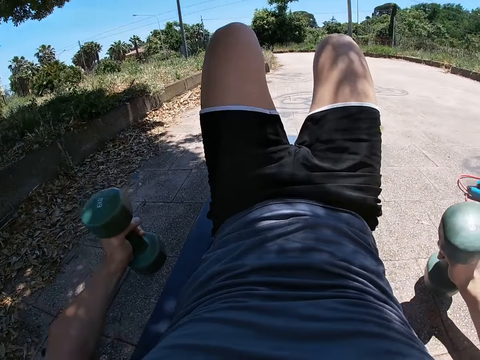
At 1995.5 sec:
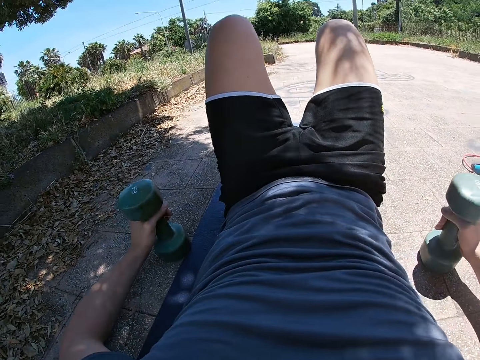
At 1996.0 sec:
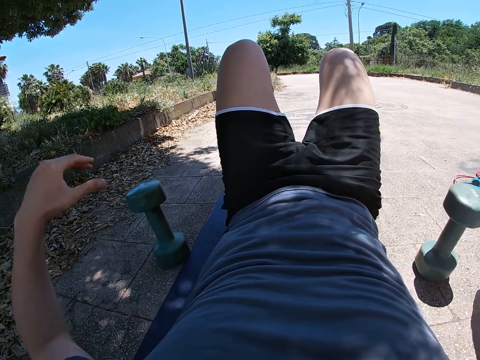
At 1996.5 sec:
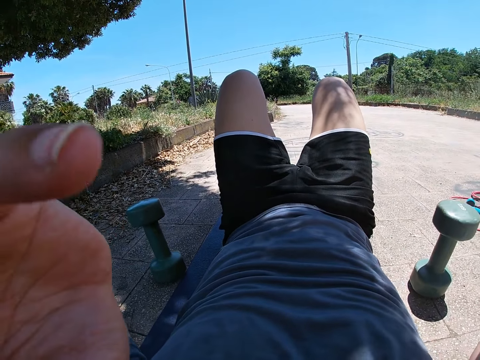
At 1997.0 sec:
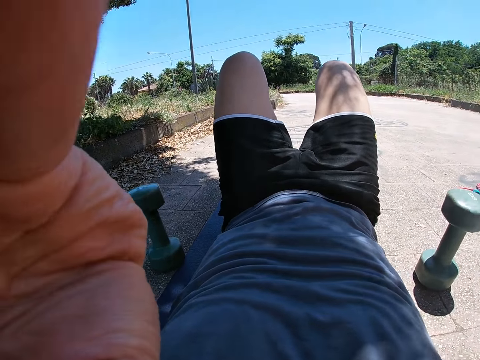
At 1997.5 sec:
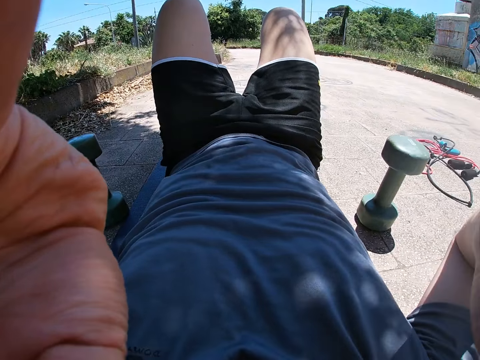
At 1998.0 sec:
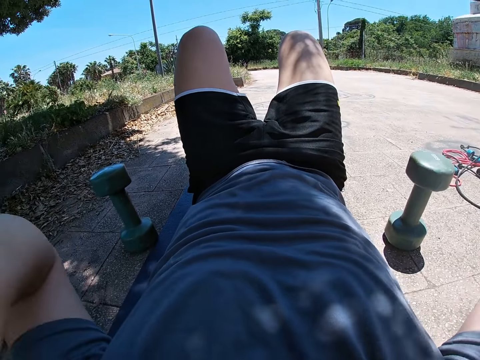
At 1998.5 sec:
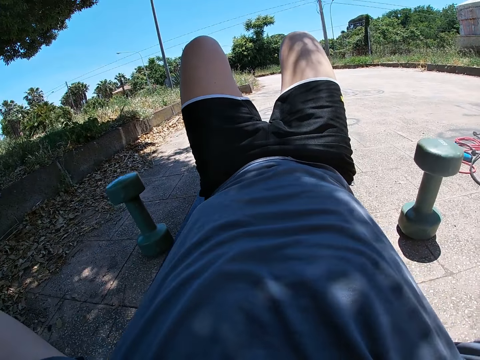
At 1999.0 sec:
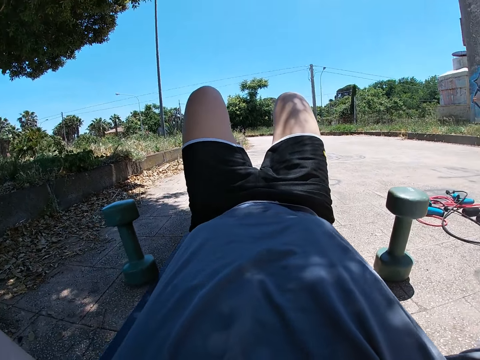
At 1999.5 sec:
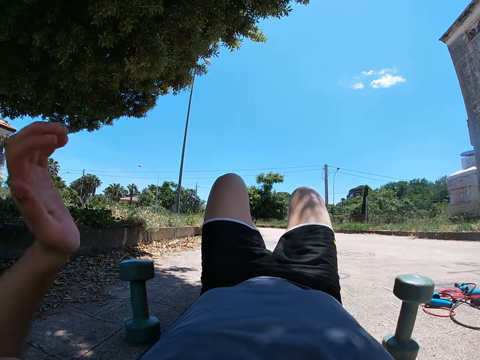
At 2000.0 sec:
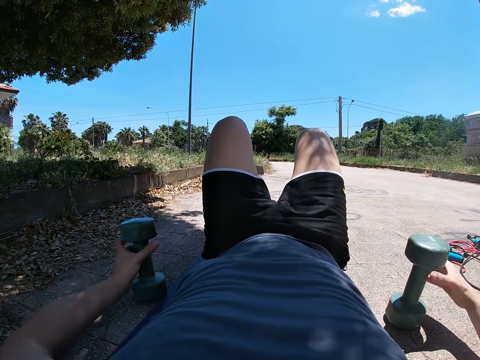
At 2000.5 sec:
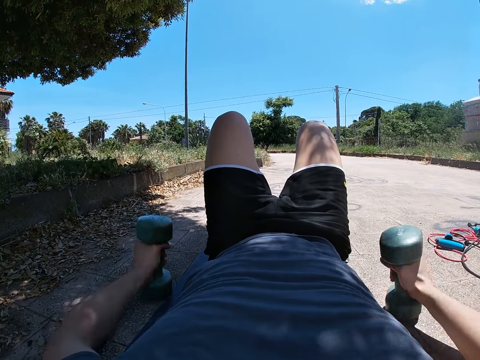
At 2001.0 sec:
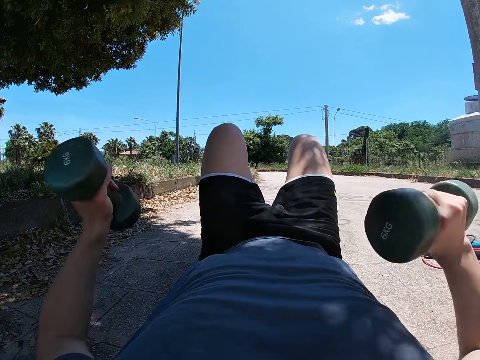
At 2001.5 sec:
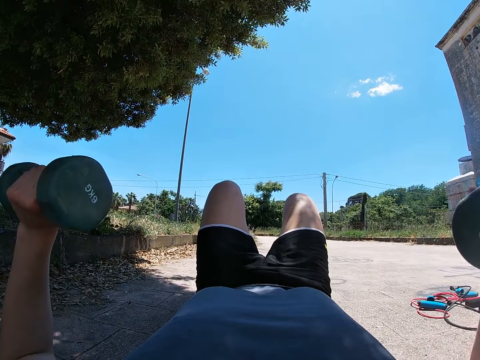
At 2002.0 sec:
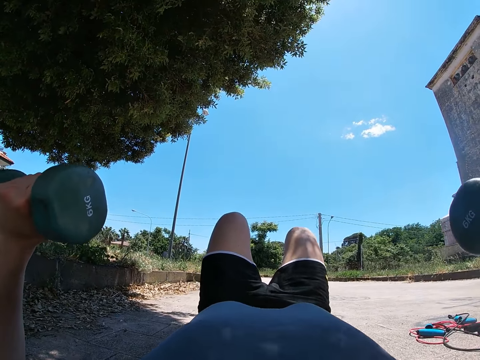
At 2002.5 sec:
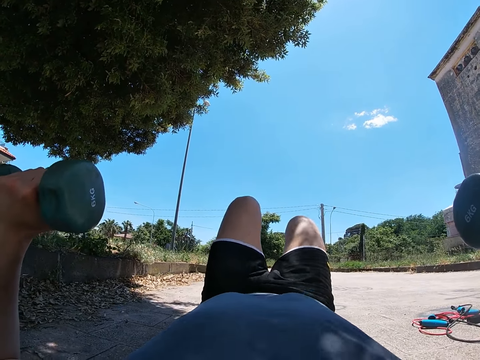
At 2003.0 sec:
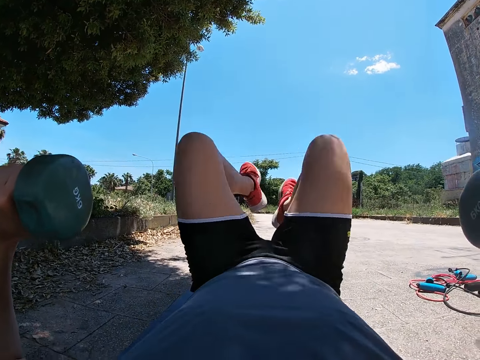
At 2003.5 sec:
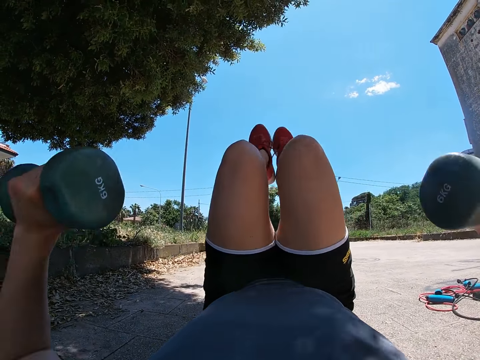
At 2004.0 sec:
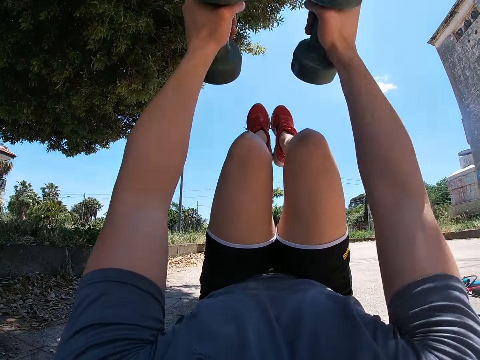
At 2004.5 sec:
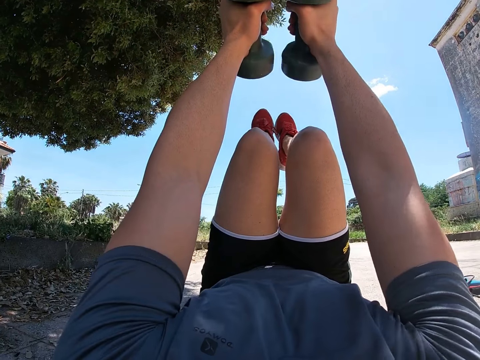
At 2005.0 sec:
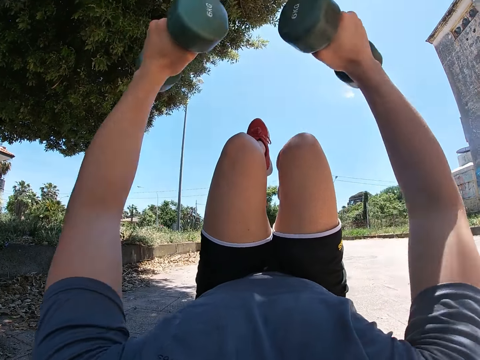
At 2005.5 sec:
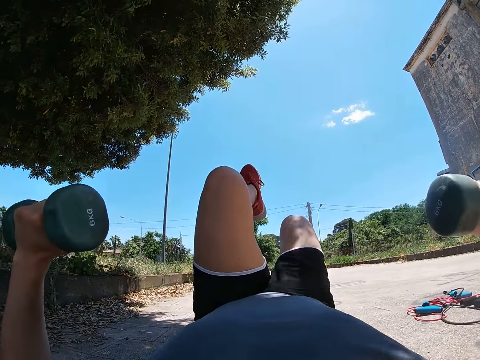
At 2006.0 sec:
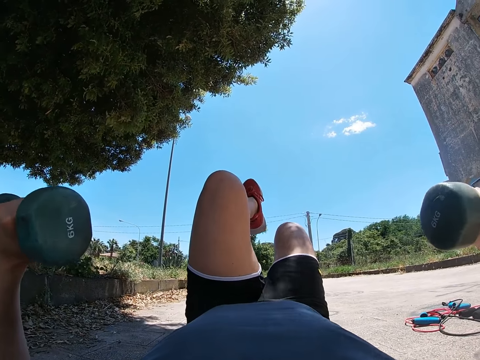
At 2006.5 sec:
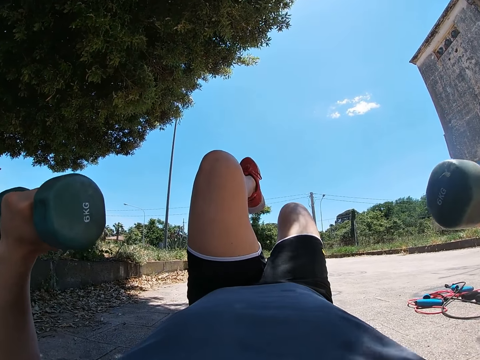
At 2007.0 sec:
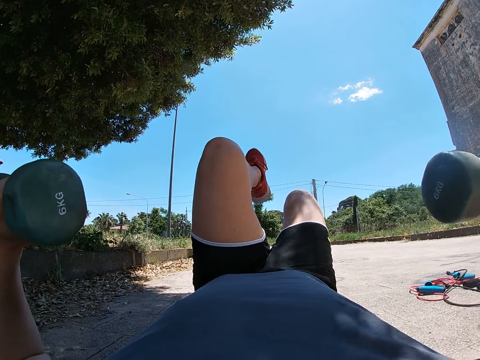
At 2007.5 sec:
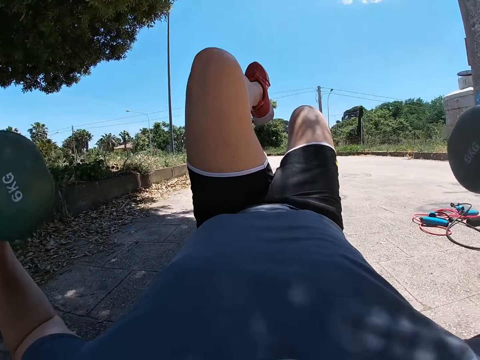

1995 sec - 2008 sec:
The camera wearer drops both dumbbells on the ground. He touches his face with both hands. He raises the hands. He picks up the dumbbells with both hands. He holds the dumbbells with both hands. He lifts the dumbbells with both hands. He raises both legs above the ground. He stretches both hands upwards. He lifts the dumbbells with both hands. He drops his right leg to the ground and moves both hands sideways.

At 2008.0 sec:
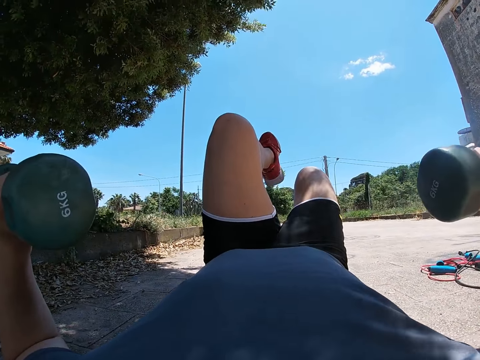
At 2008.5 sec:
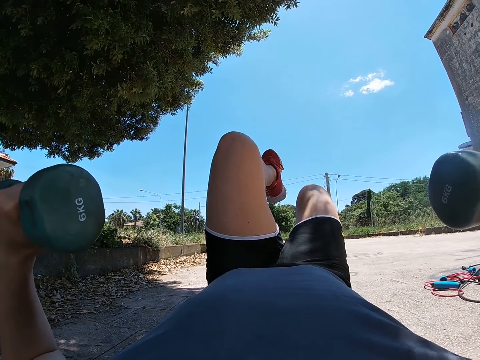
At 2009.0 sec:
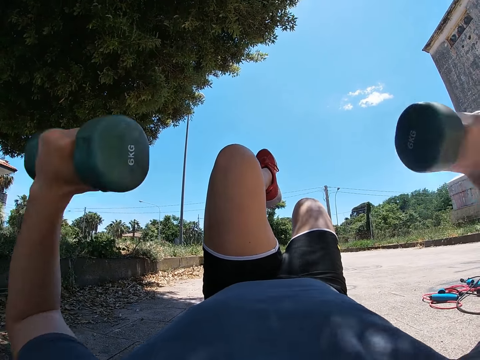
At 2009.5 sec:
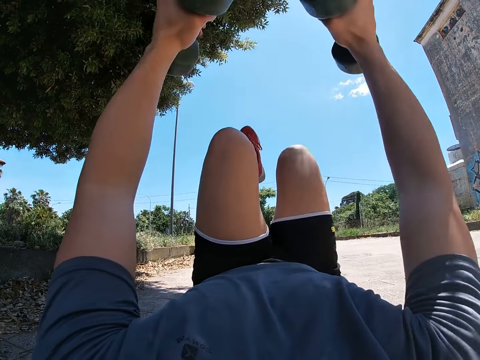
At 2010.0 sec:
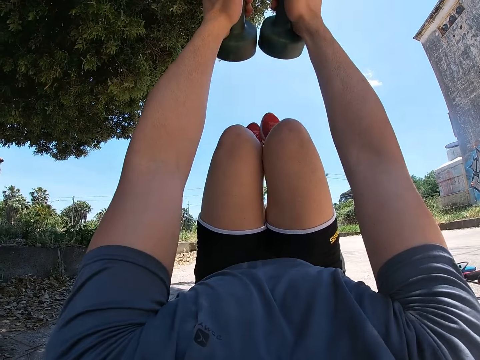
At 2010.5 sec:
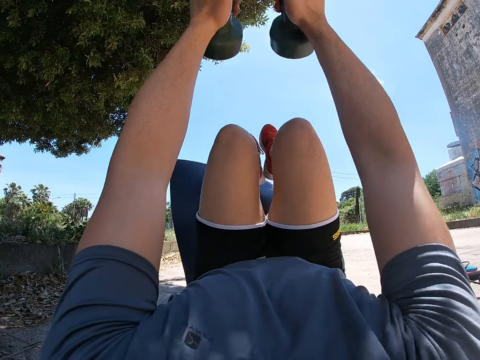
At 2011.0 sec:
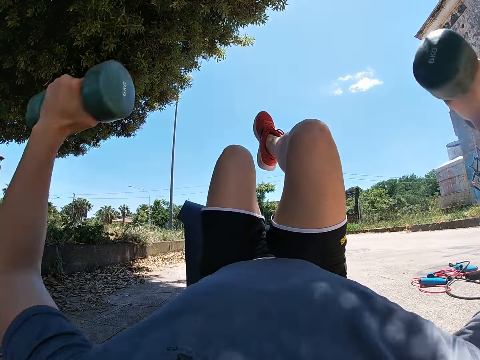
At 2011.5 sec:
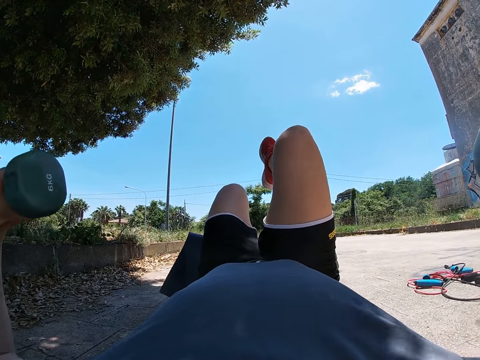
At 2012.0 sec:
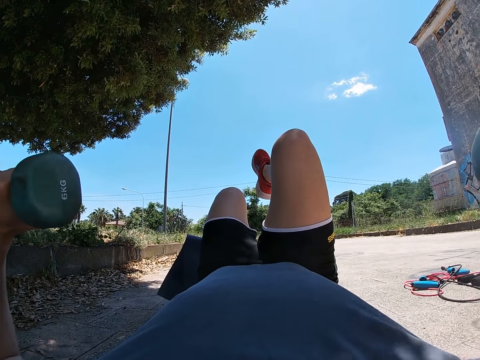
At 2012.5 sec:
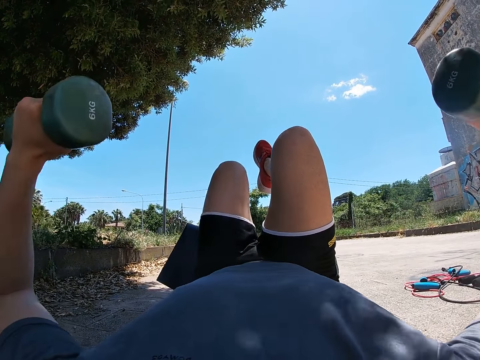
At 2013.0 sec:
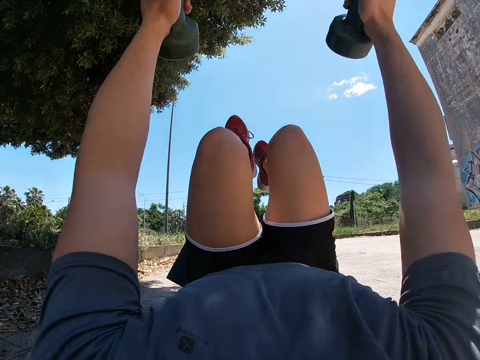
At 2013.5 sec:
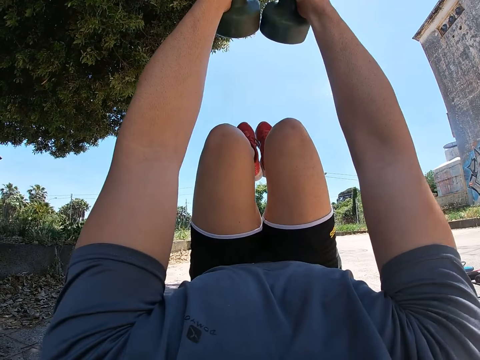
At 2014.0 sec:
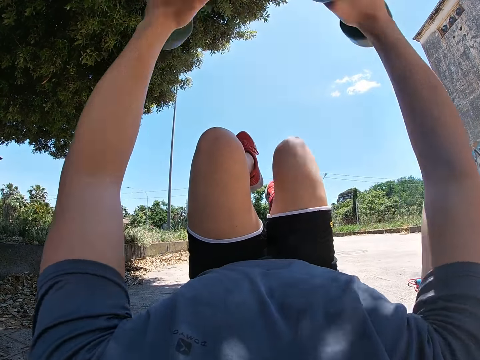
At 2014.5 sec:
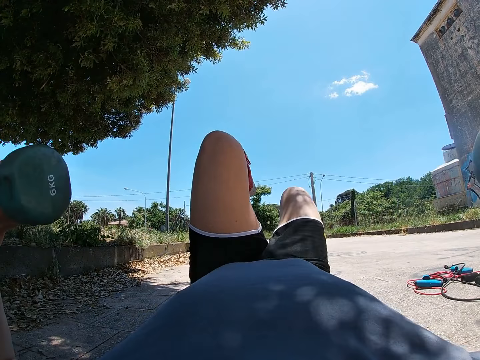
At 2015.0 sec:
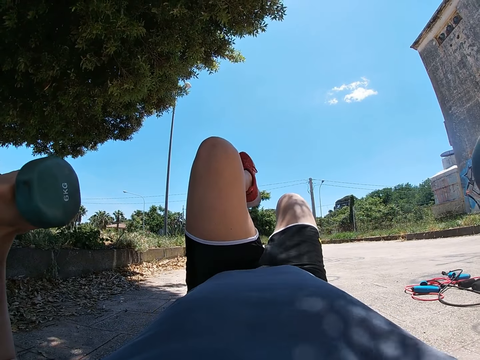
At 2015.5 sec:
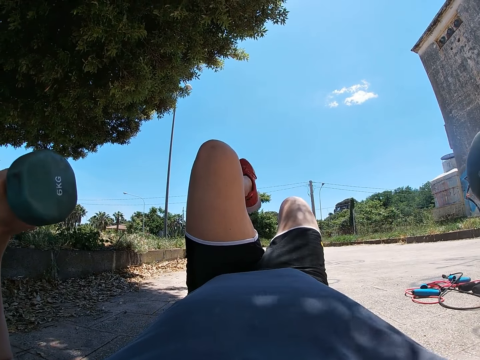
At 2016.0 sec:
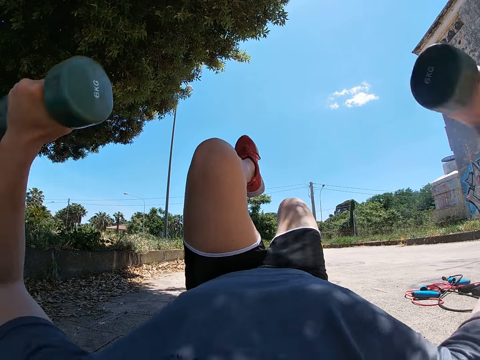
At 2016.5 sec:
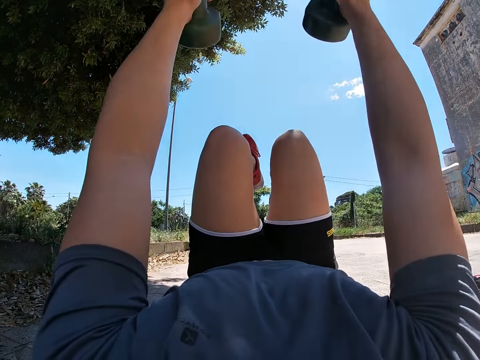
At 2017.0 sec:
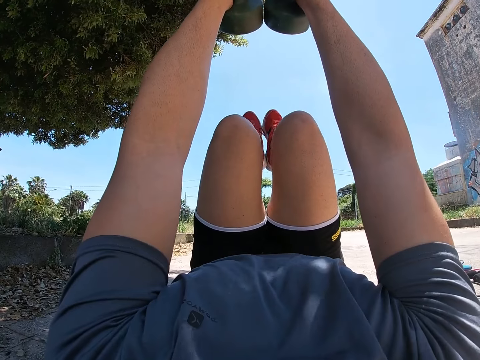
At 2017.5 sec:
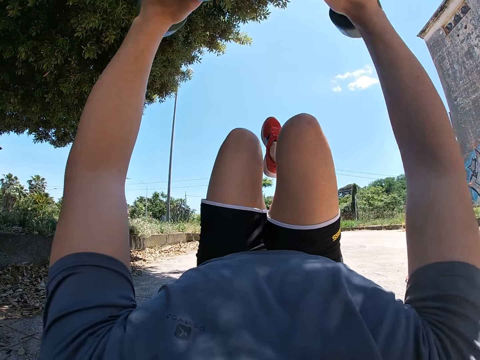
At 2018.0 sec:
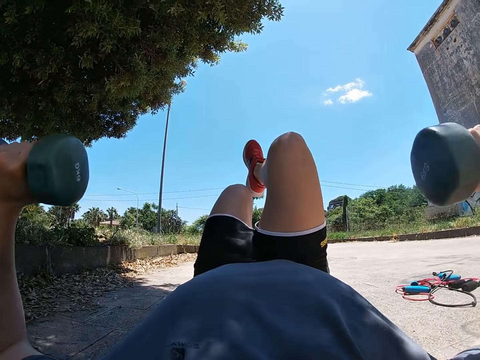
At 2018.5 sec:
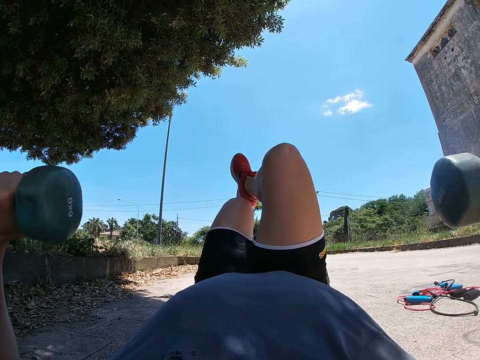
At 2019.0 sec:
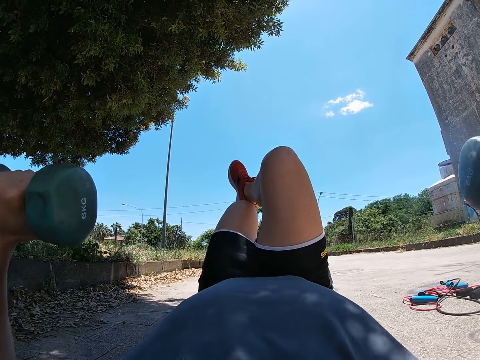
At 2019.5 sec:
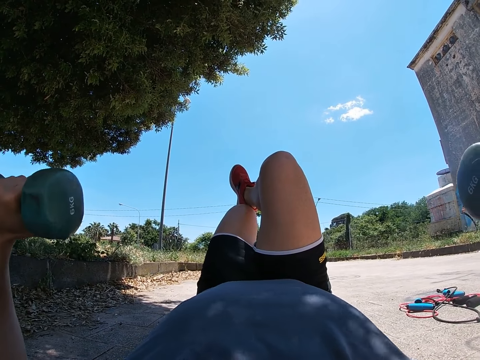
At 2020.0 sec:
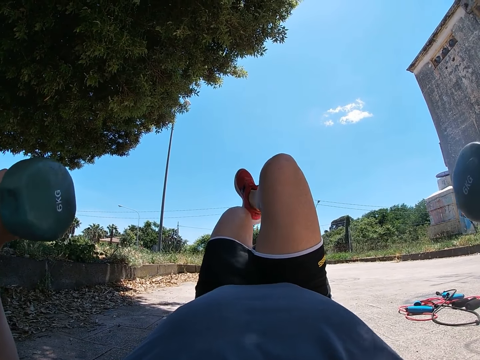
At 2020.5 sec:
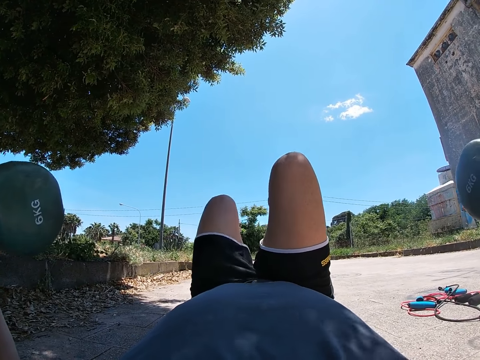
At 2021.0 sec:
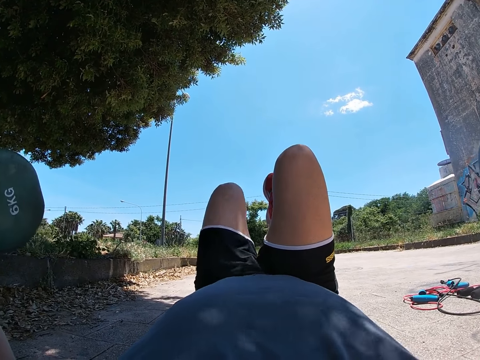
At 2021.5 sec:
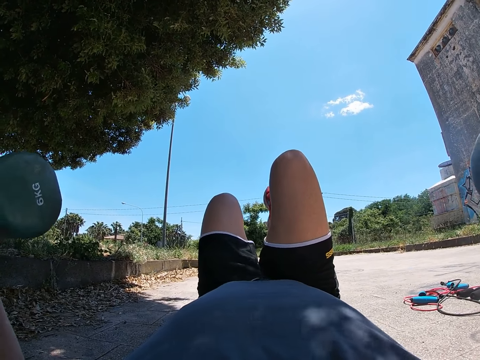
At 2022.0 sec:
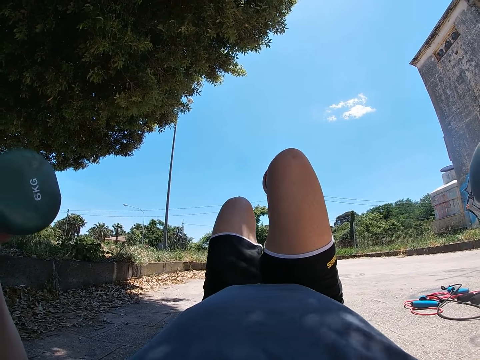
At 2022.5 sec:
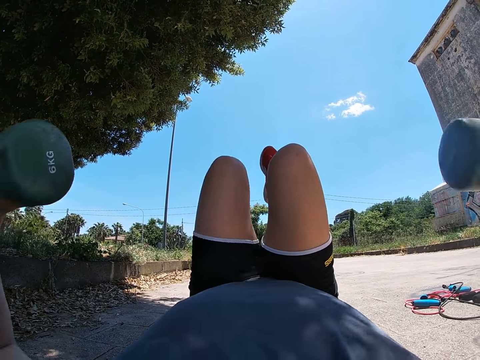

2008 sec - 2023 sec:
The camera wearer raises his right leg above the ground and stretches both hands upwards. He drops his left leg to the ground and moves both hands sideways. He raises his left leg above the ground and stretches both hands upwards. He drops his right leg to the ground and moves both hands sideways. He raises his right leg above the ground and stretches both hands upwards. He drops his left leg to the ground and moves both hands sideways.
